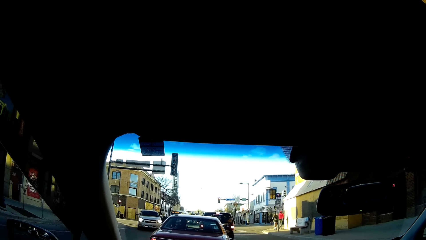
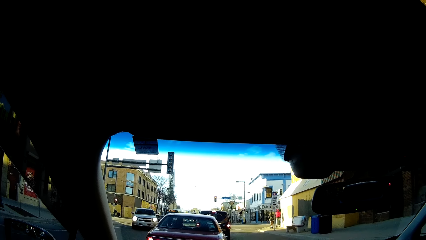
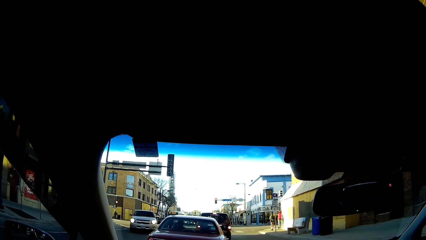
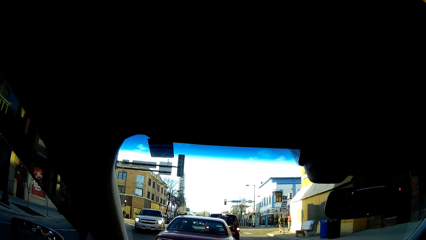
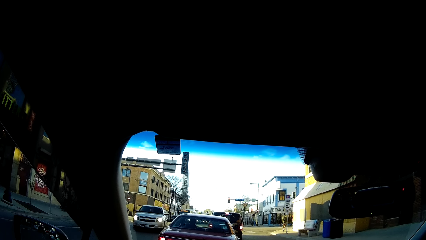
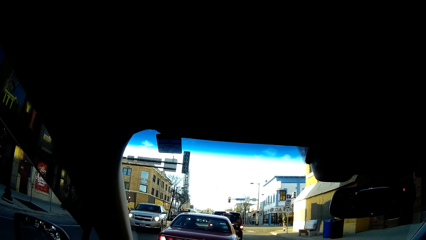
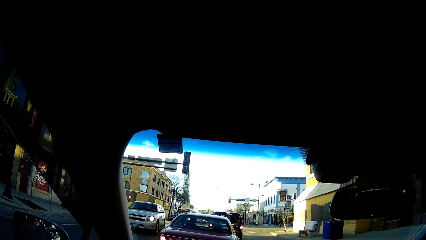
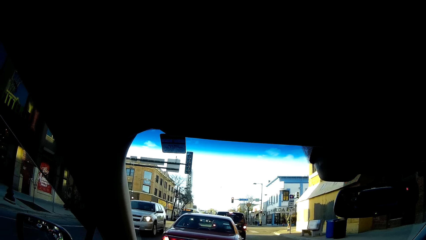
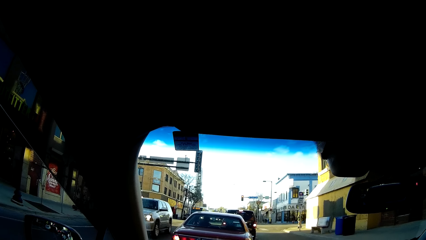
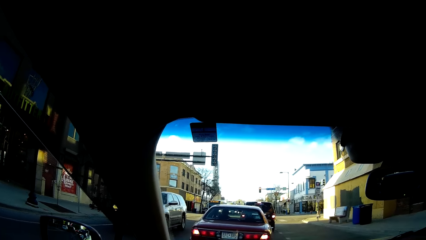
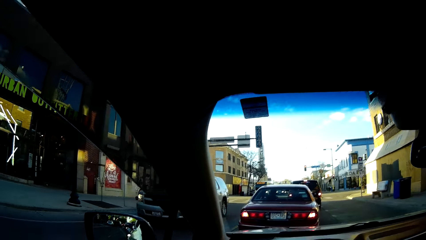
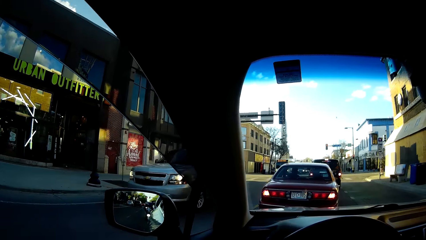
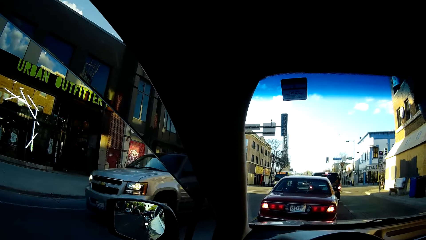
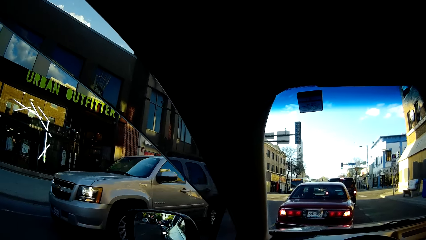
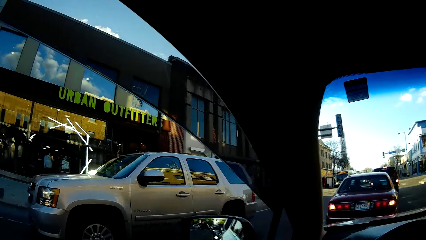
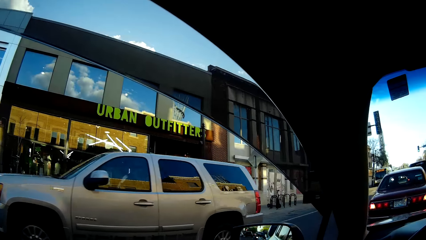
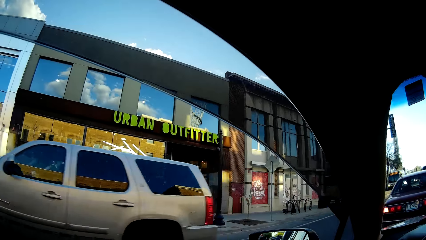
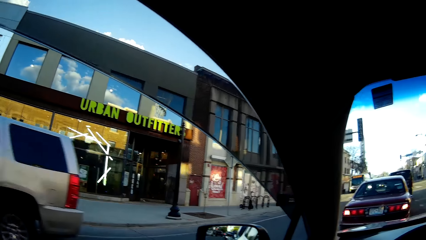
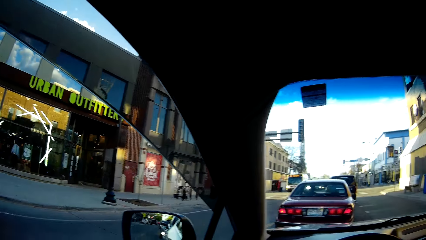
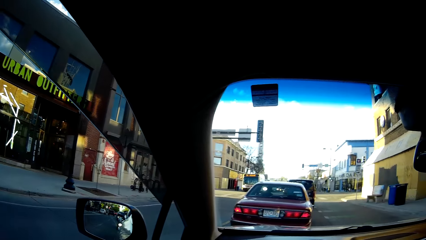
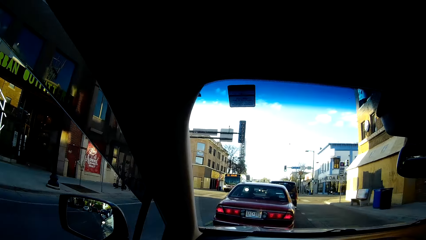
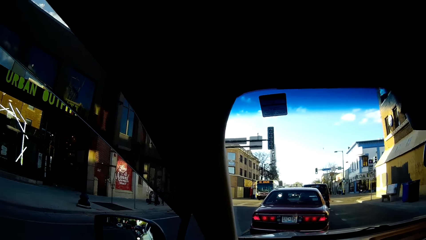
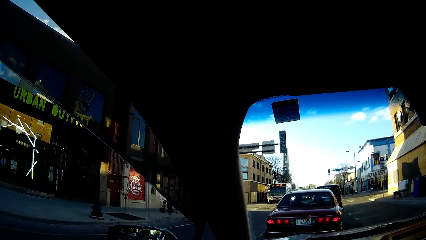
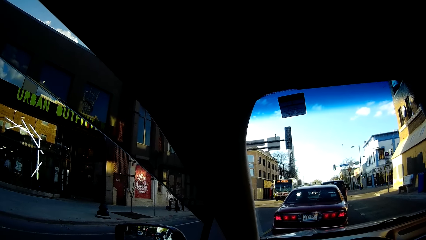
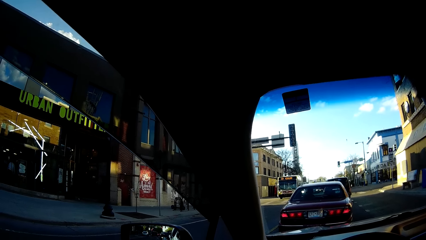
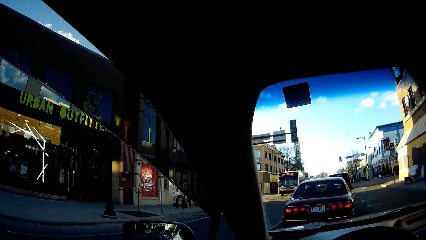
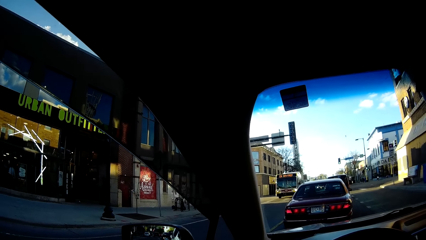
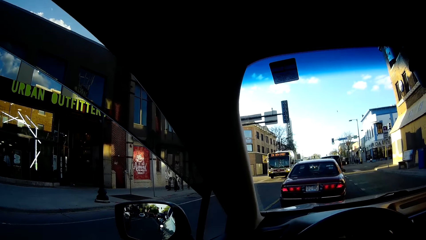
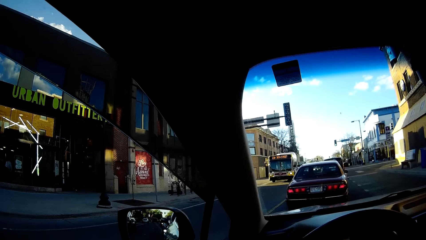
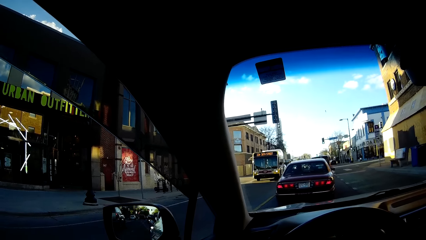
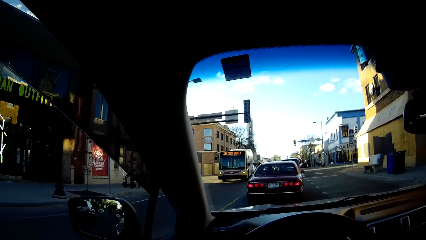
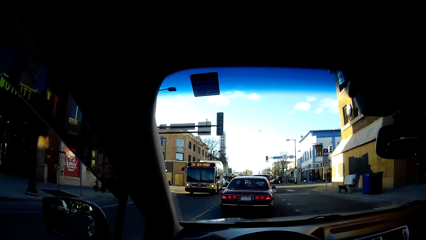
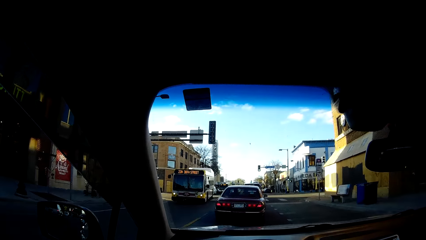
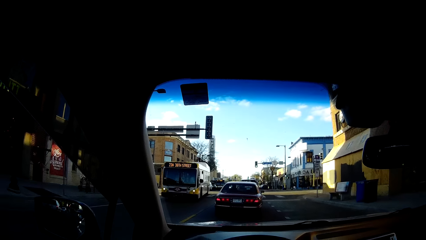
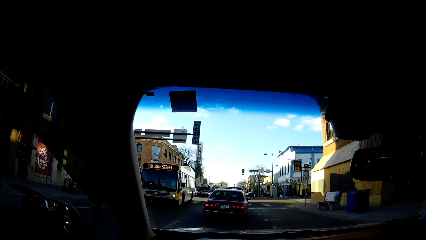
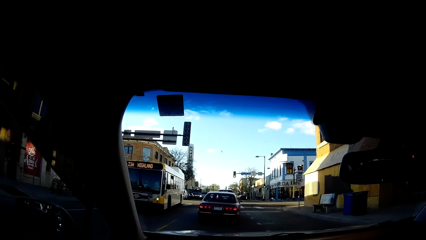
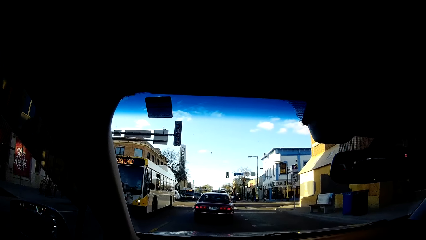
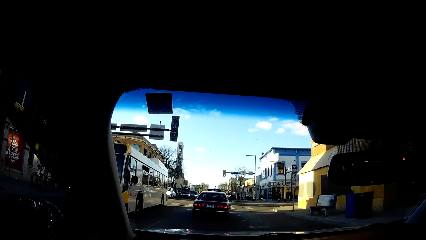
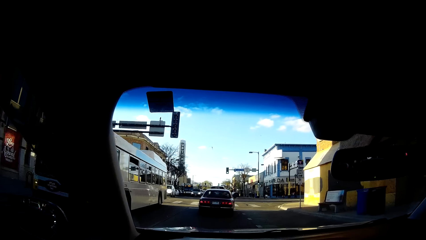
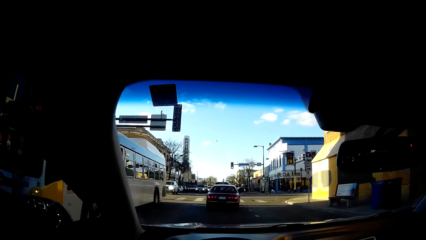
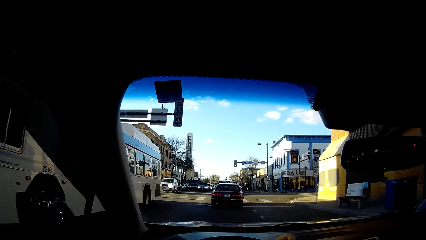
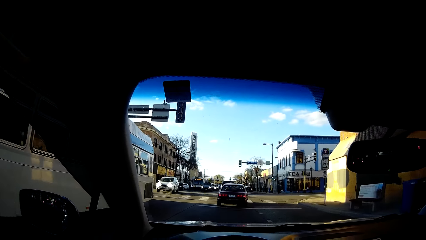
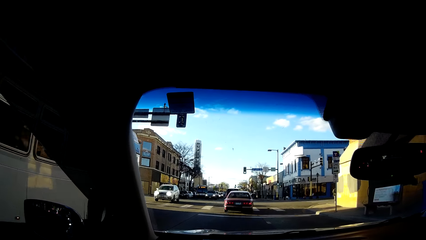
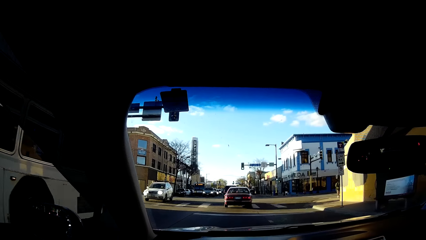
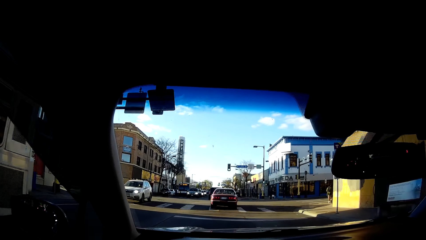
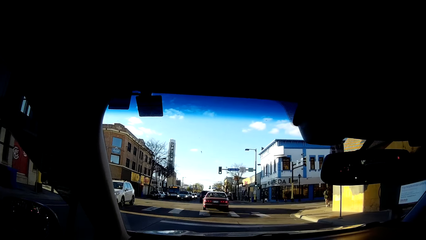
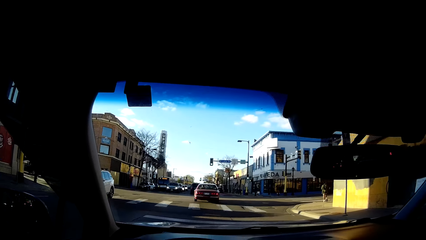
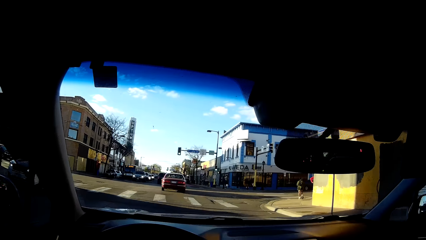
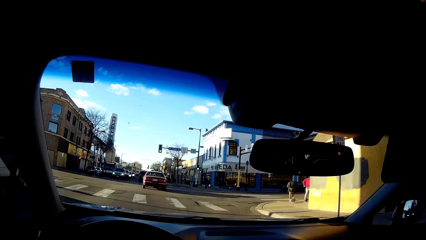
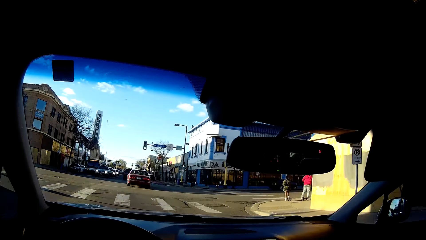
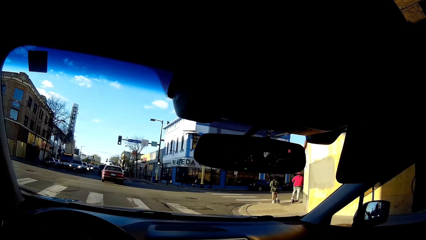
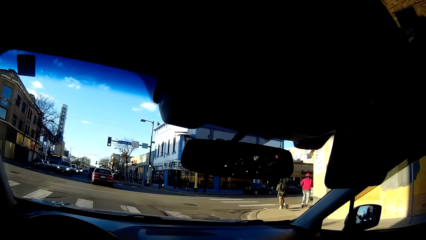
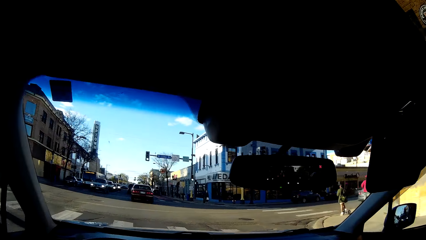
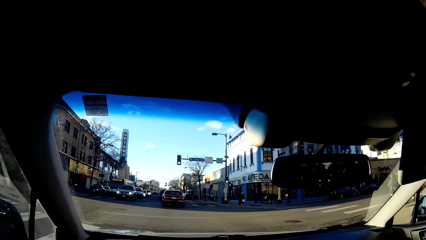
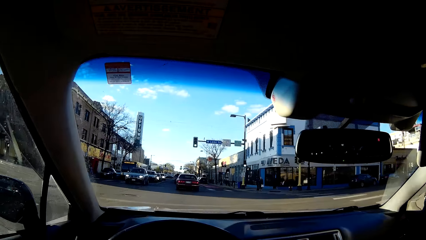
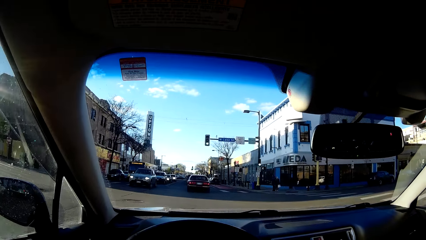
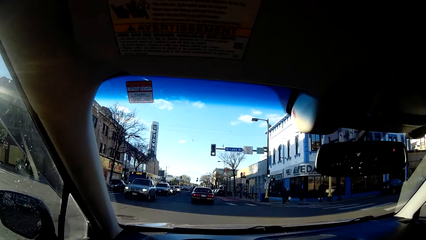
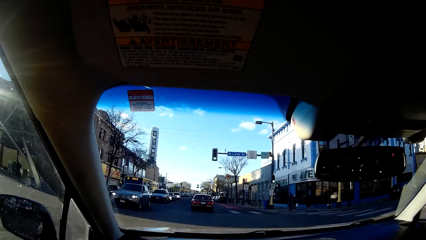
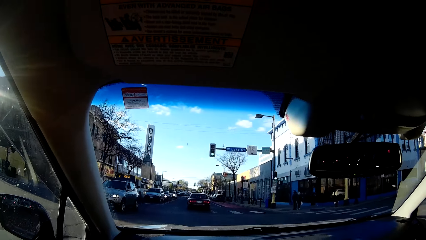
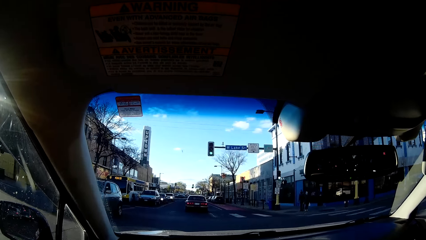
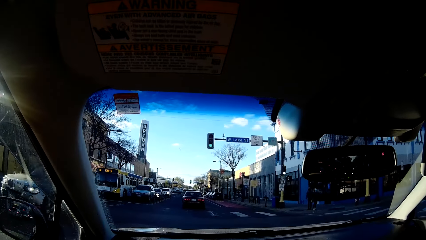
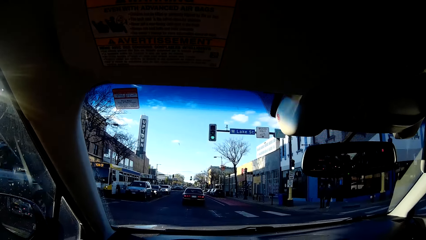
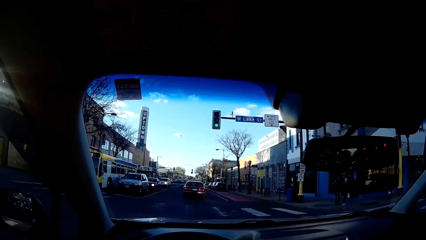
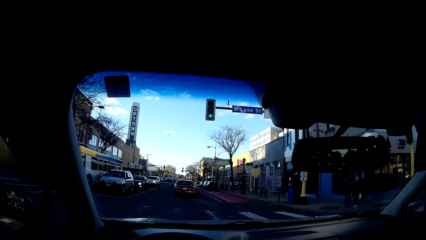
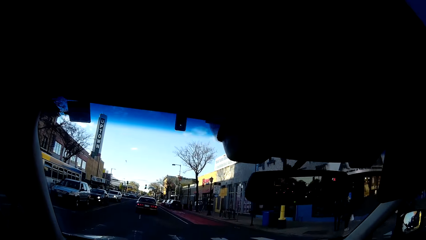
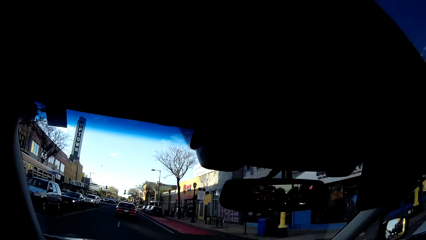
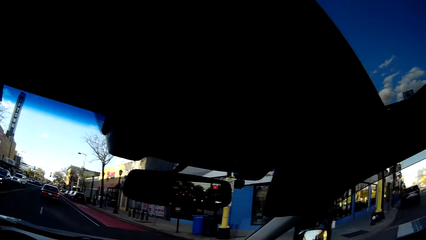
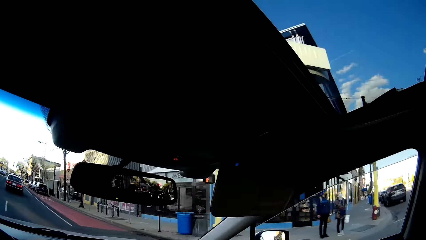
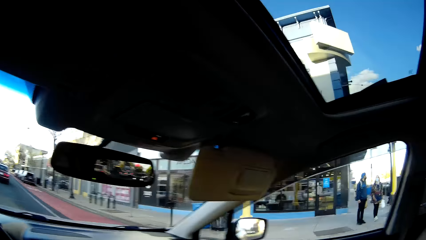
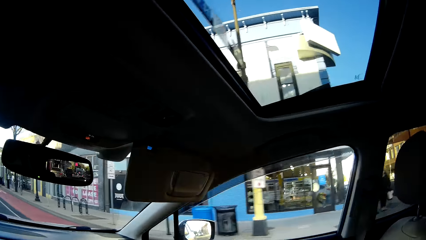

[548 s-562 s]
The camera wearer looks around. They drive the car on the road. They look around.

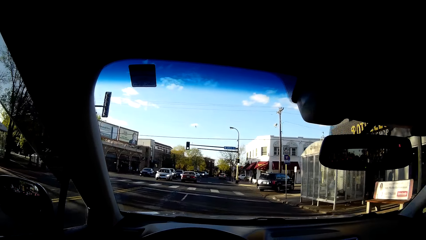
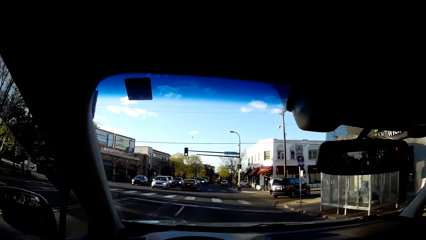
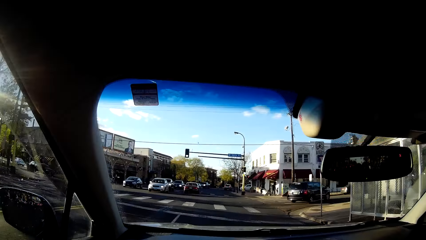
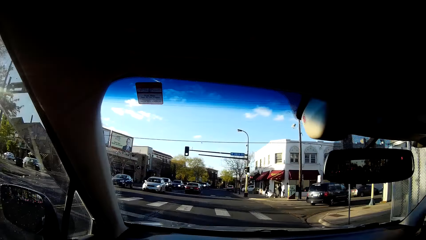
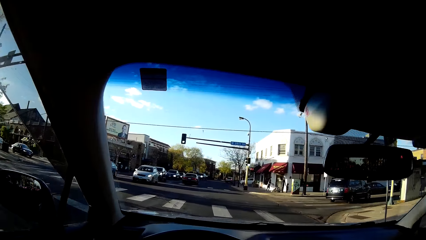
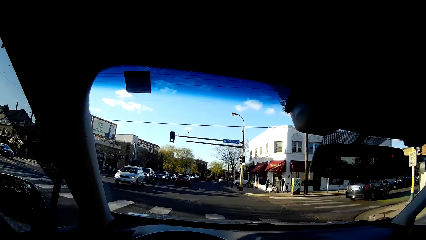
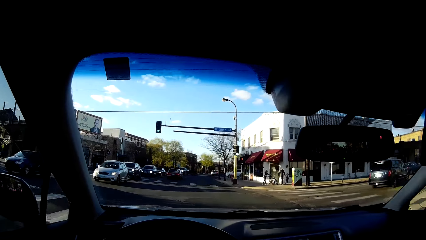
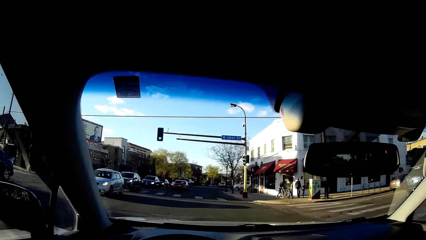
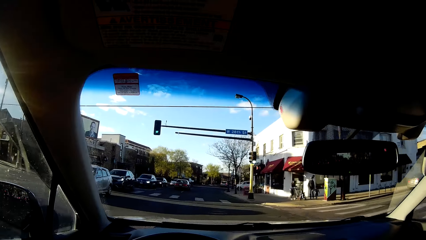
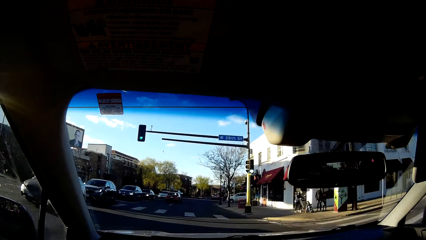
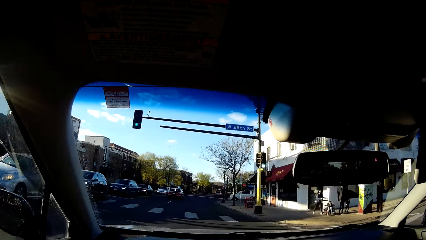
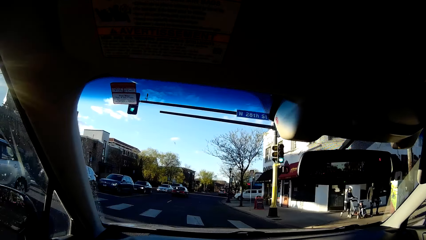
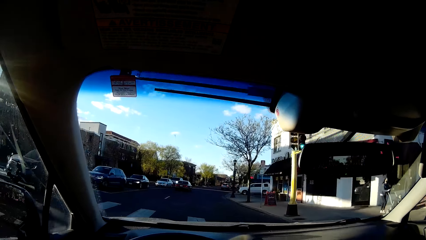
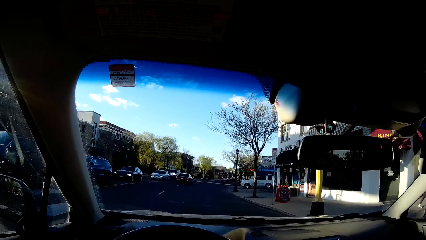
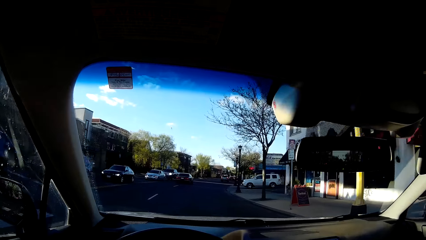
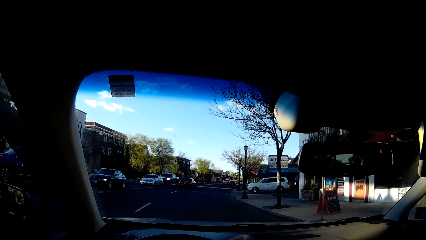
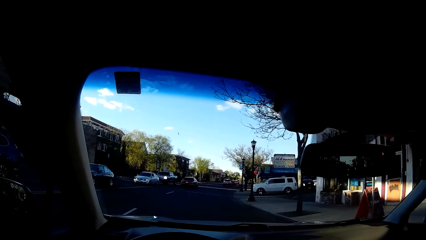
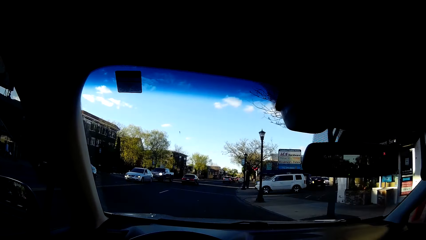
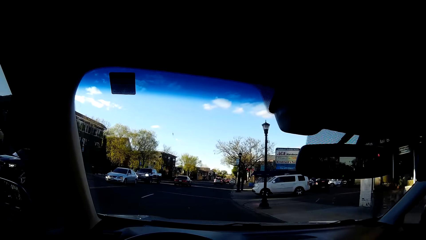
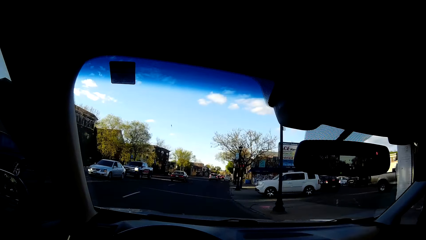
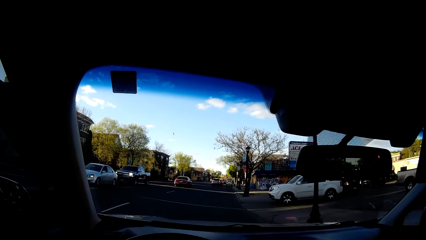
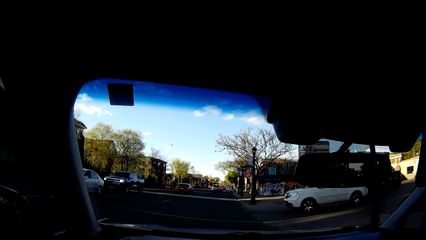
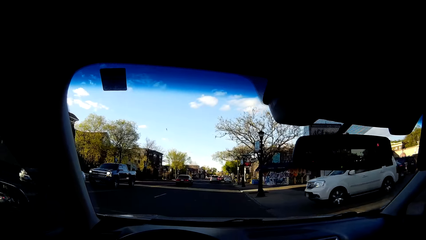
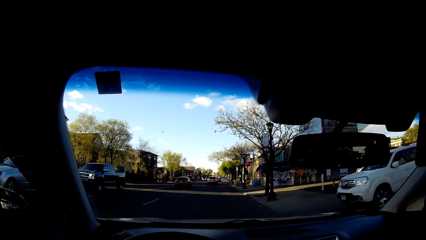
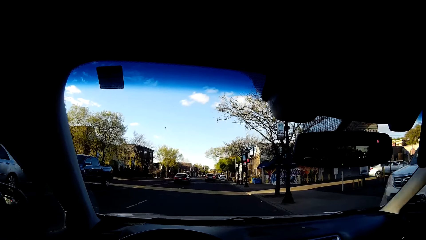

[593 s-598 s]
The camera wearer sings.
